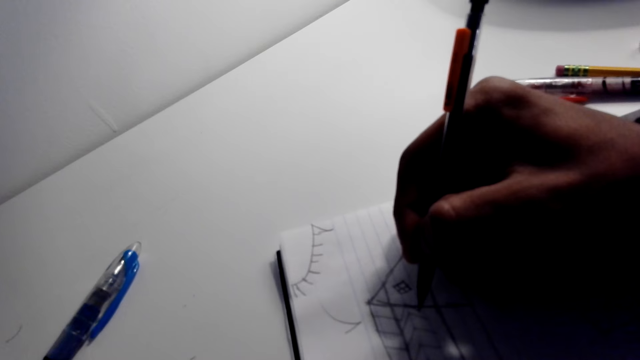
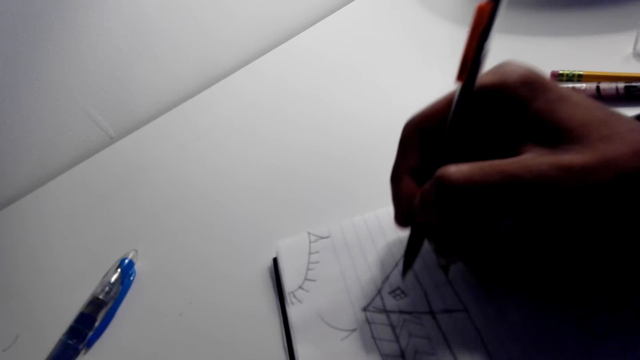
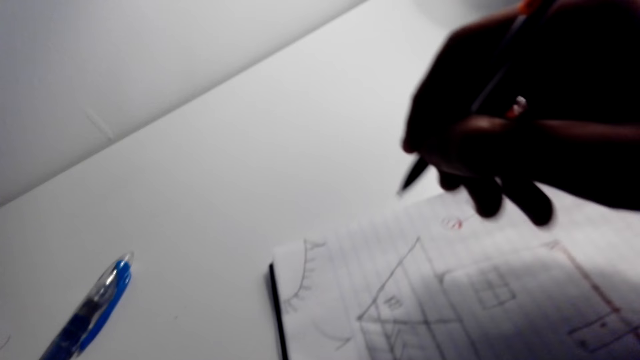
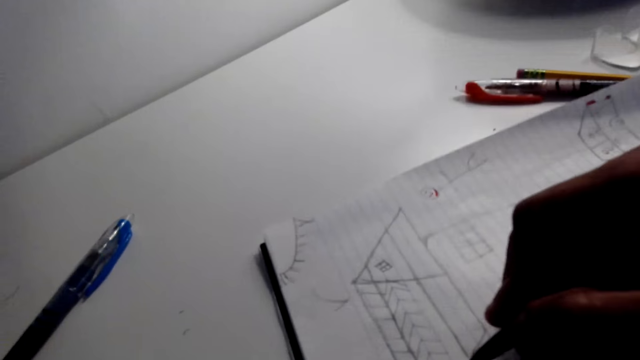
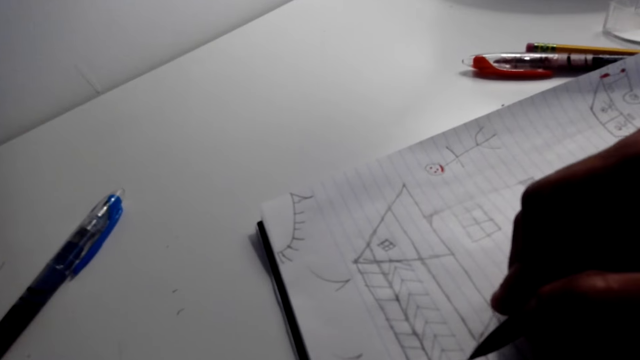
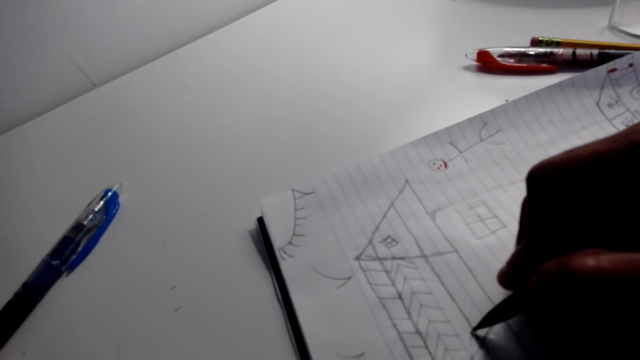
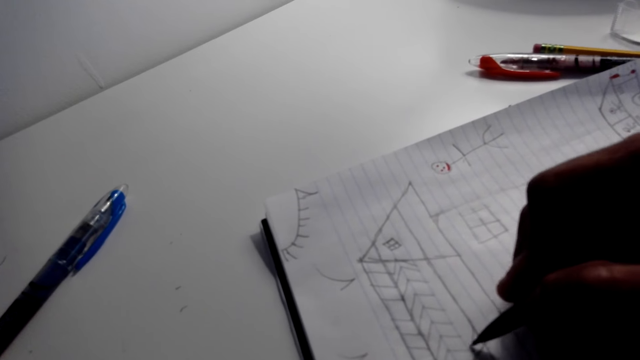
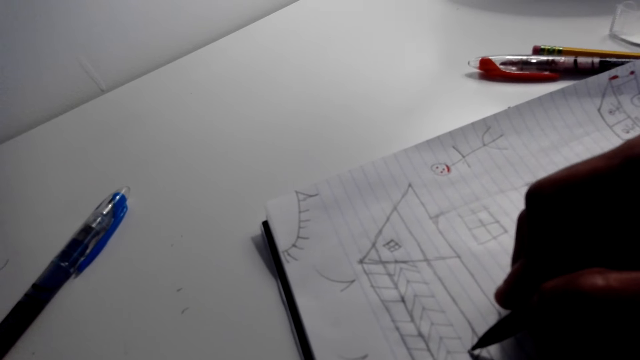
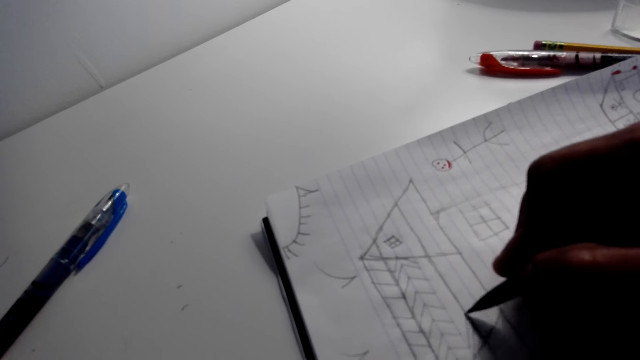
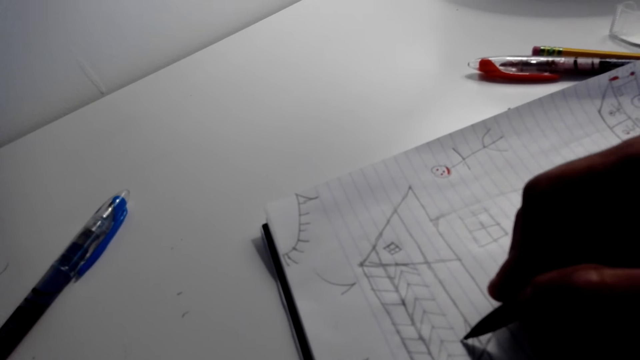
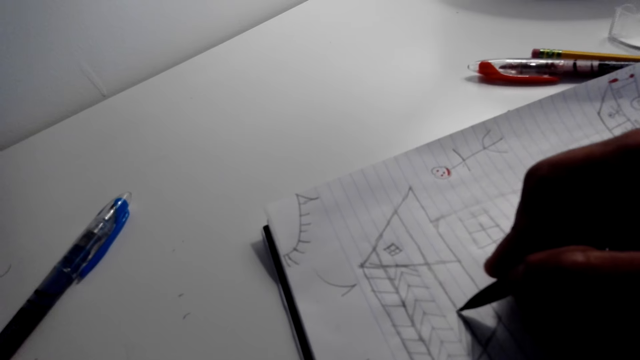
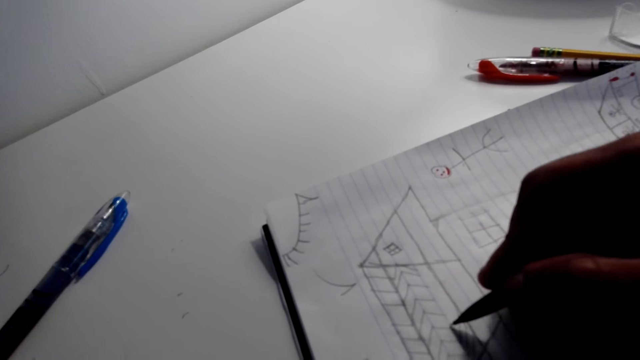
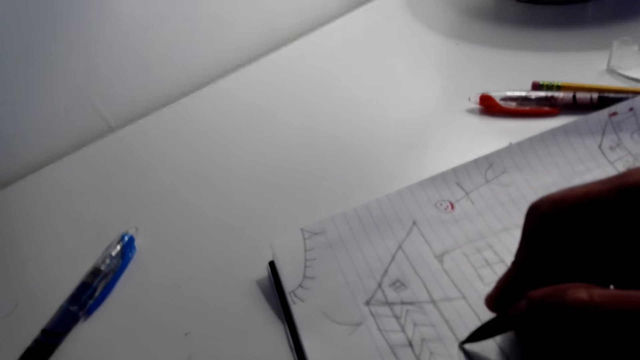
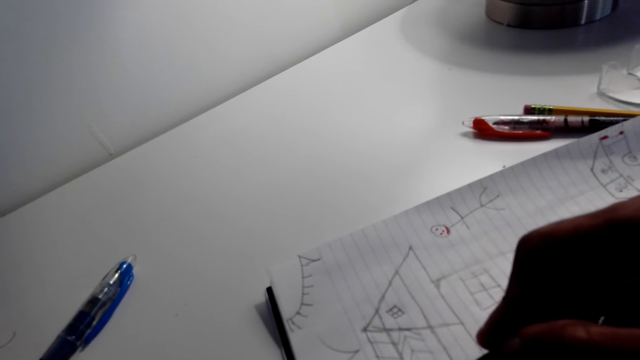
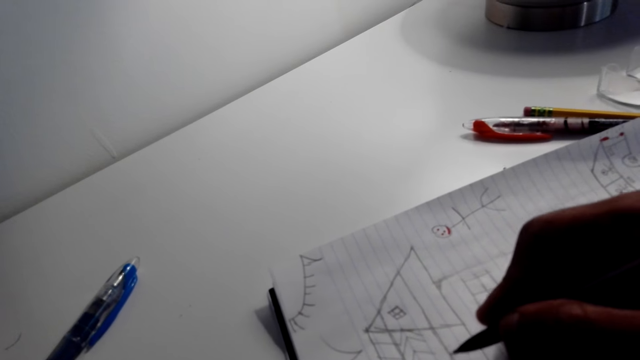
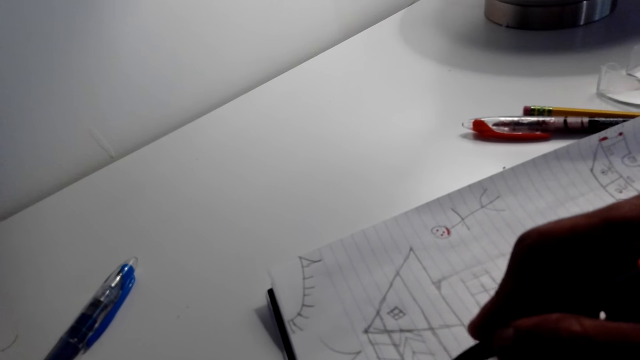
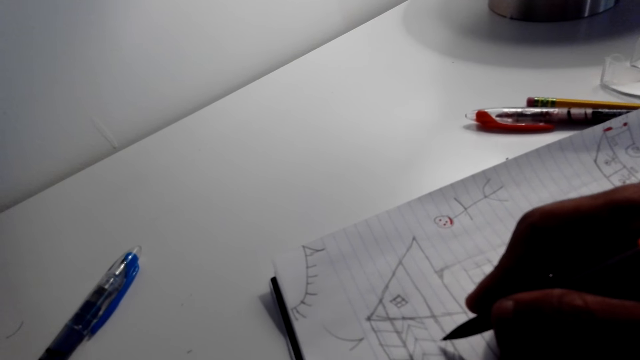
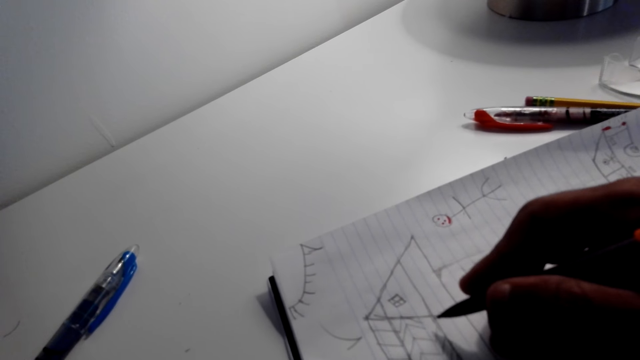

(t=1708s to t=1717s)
The camera wearer moves his hand to the left side of the picture. He draws a house on the piece of paper. He draws decorations on the house roof.

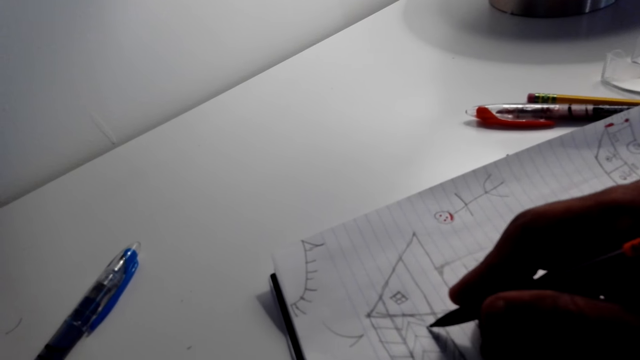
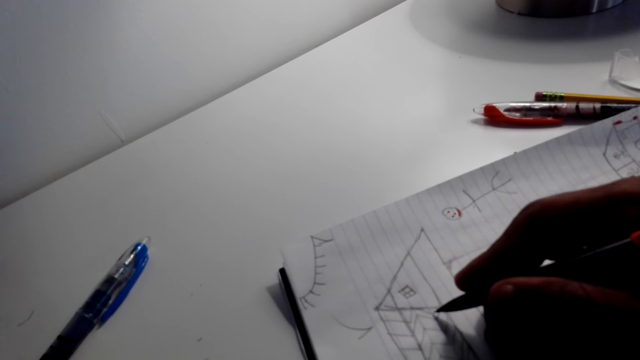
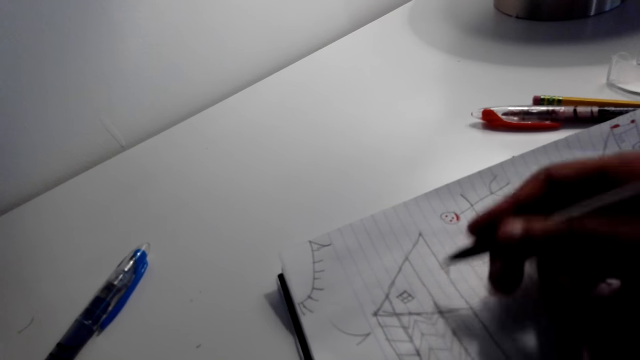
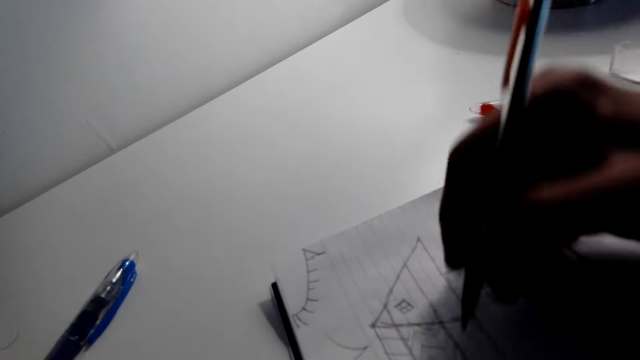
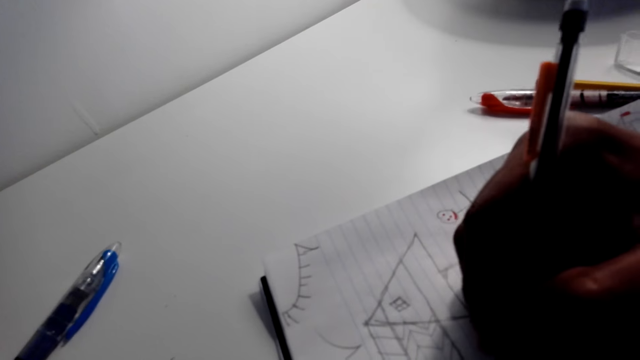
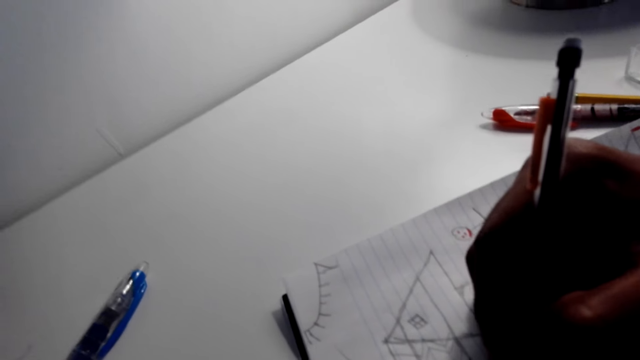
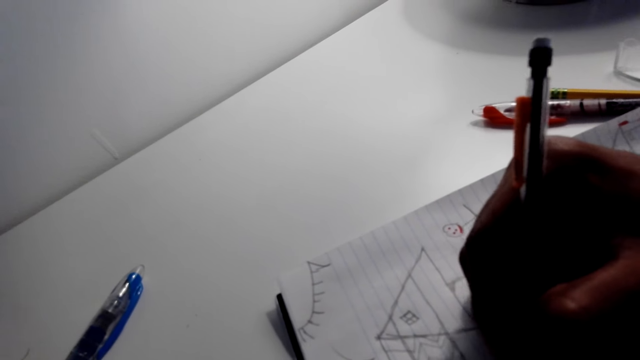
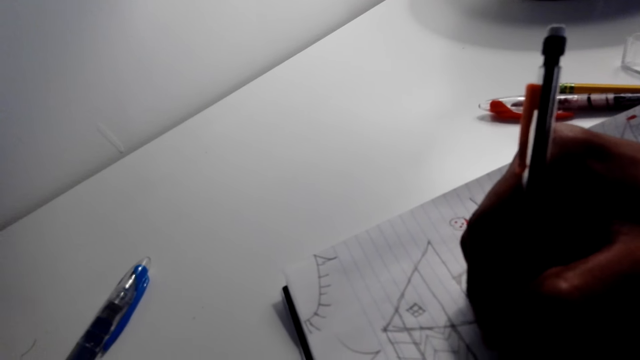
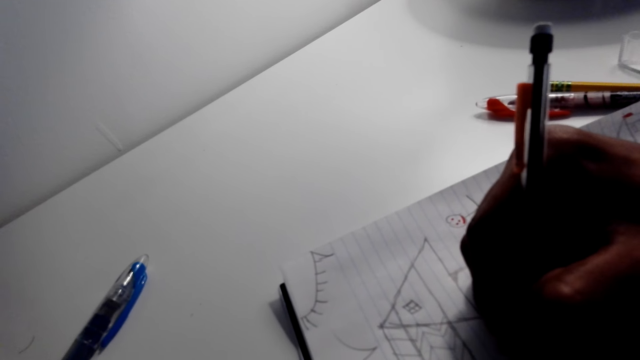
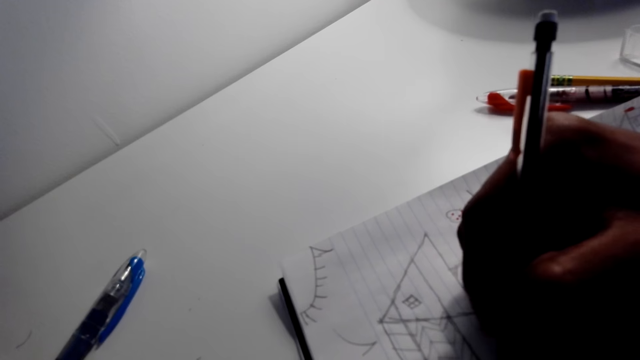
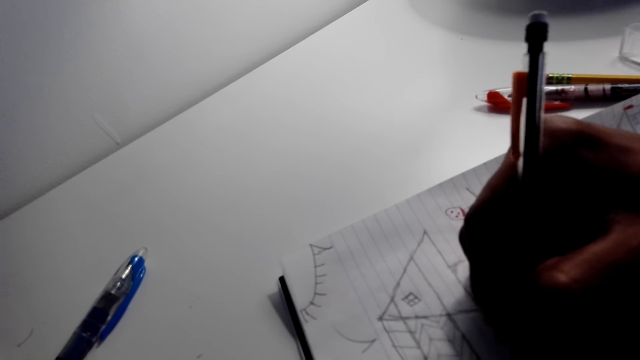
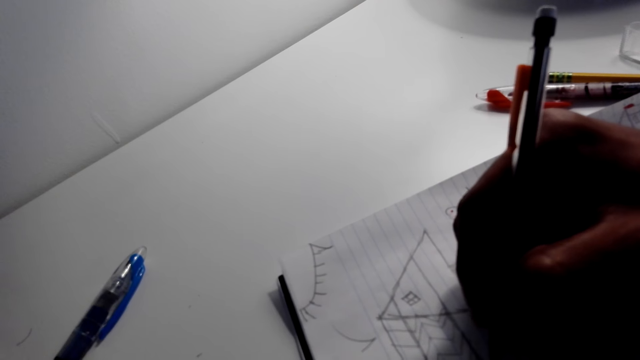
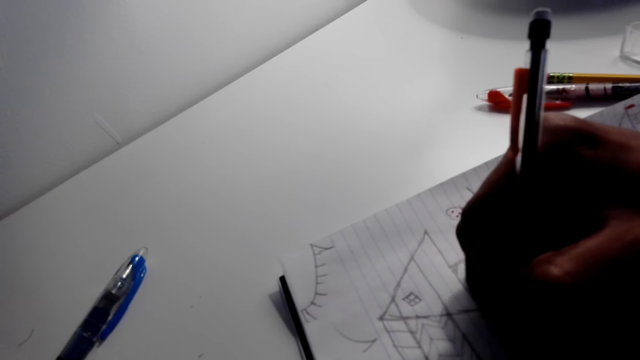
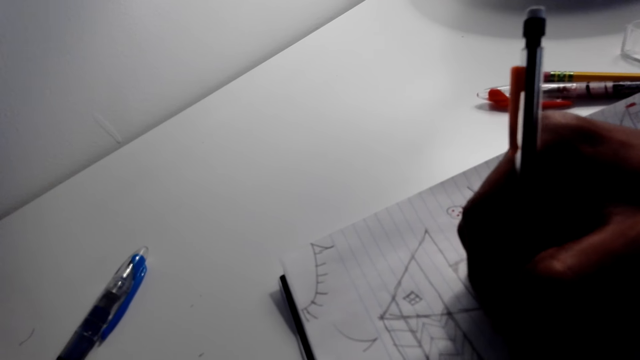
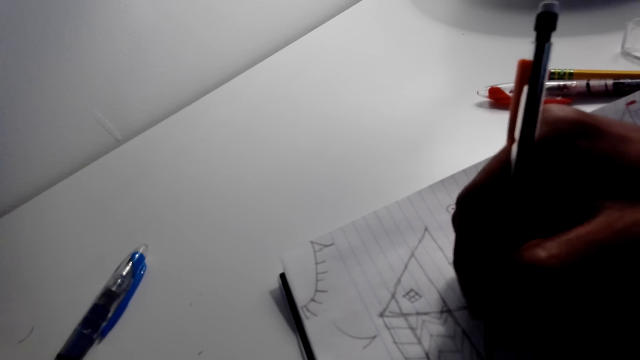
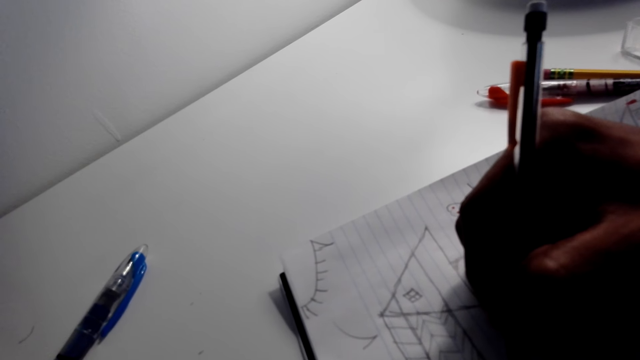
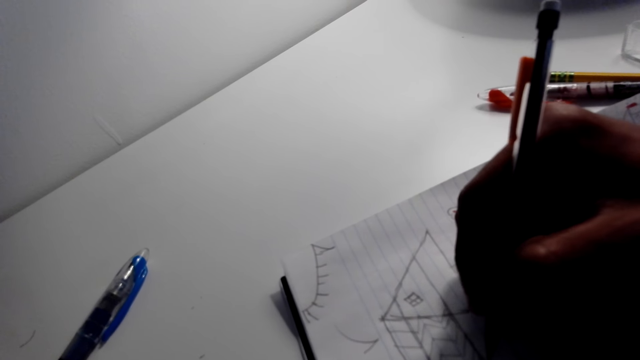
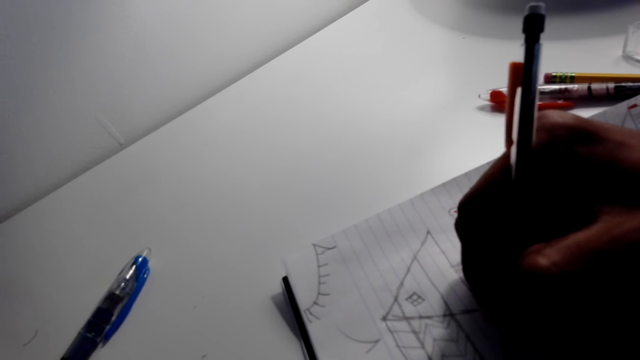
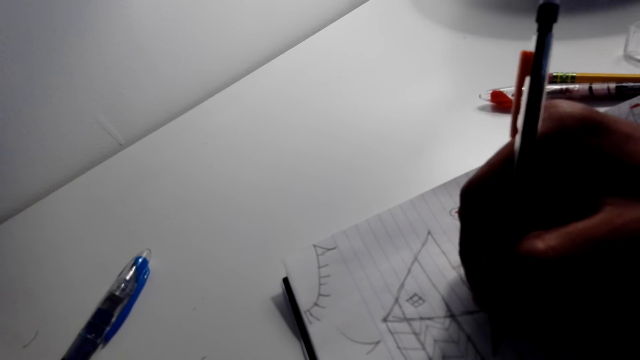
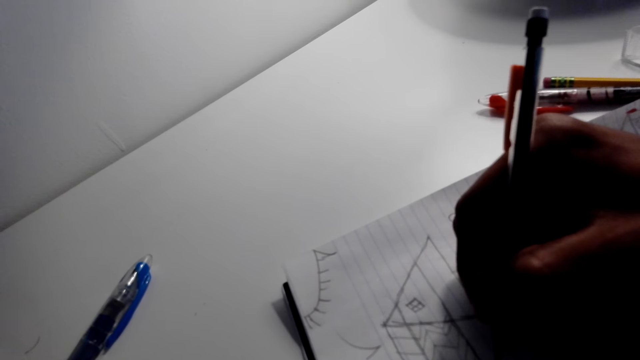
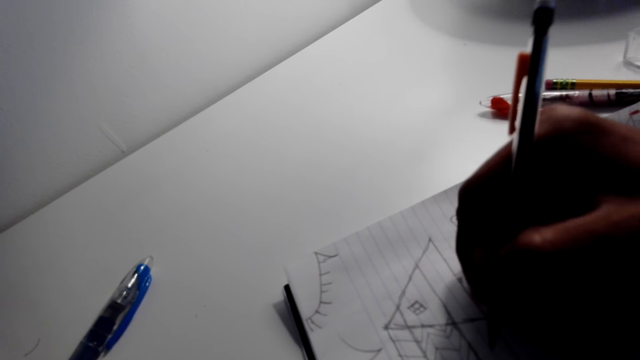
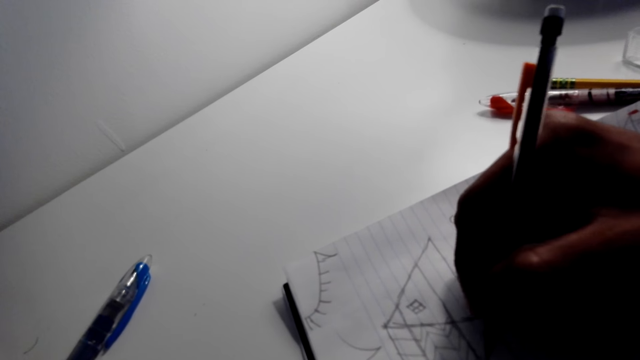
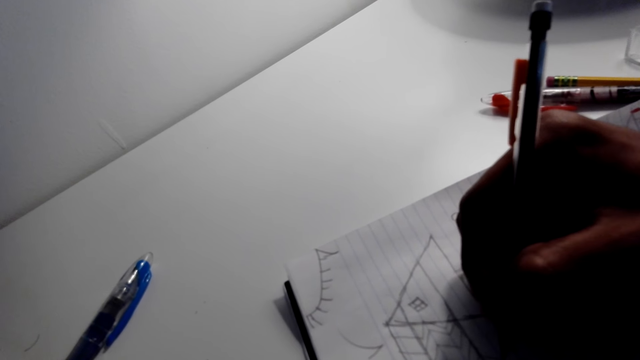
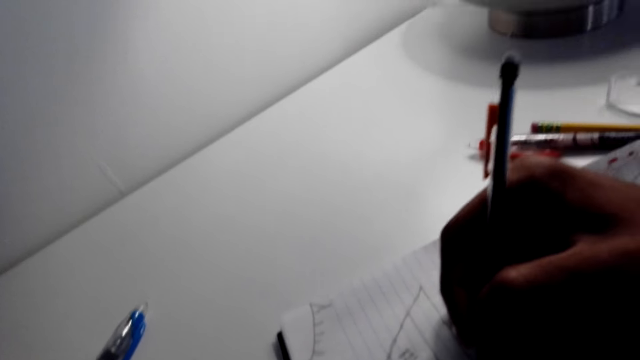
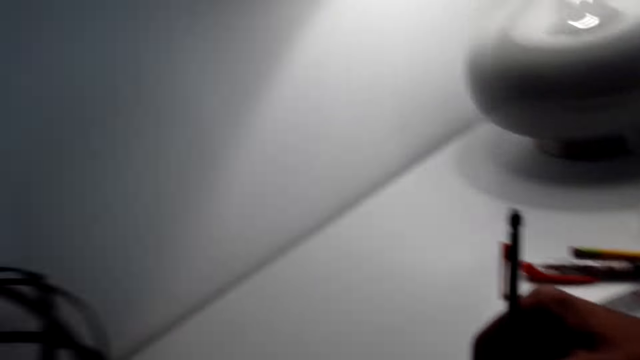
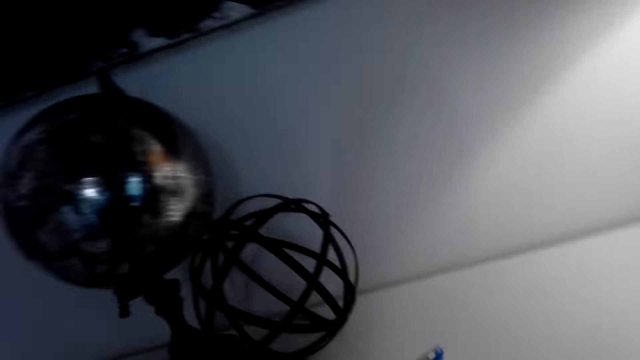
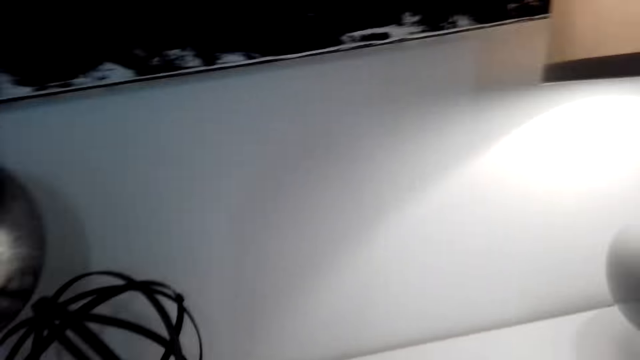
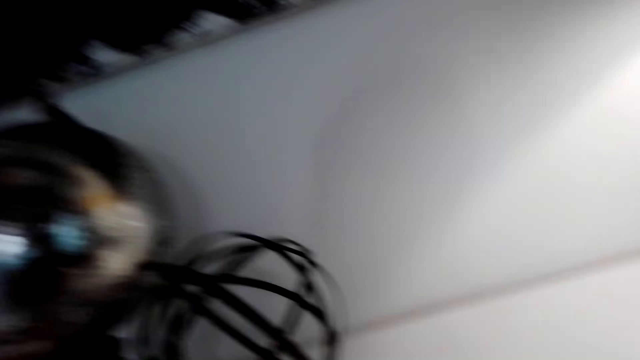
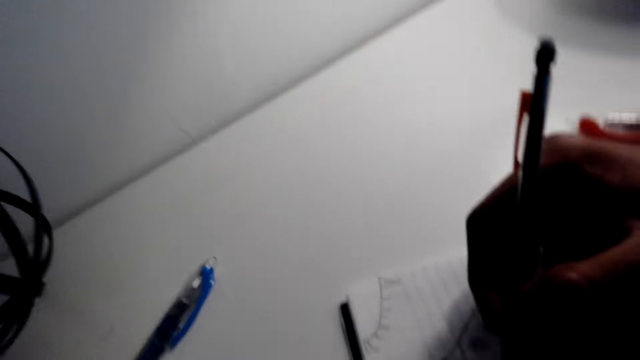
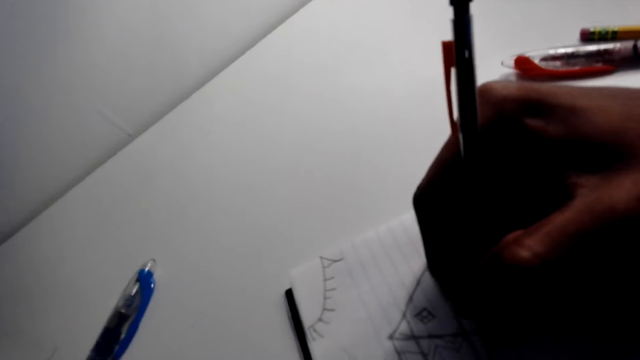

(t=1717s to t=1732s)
The camera wearer changes the position of the pencil. They draw a house on the piece of paper. They look around the room. They draw decorations on the roof.
